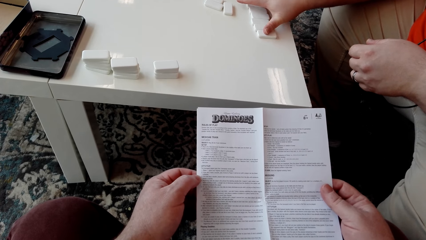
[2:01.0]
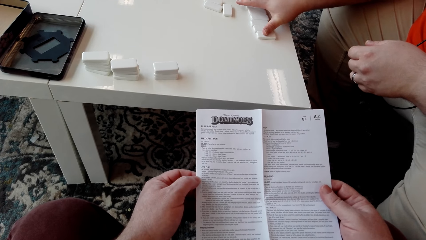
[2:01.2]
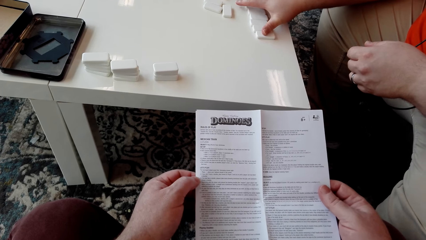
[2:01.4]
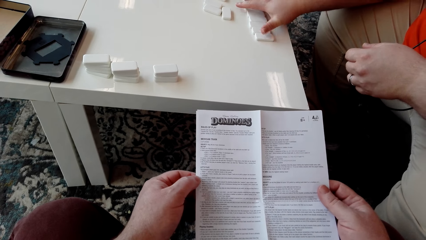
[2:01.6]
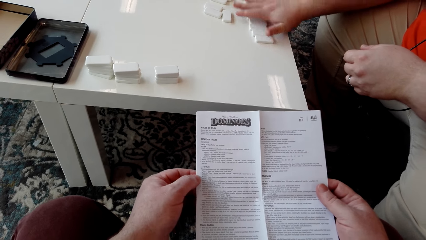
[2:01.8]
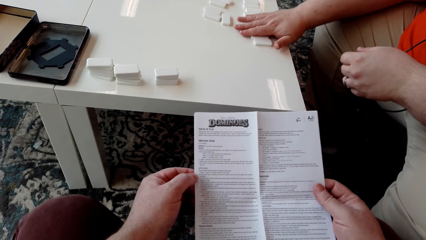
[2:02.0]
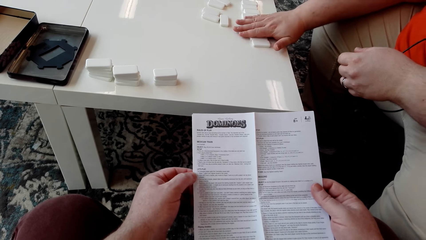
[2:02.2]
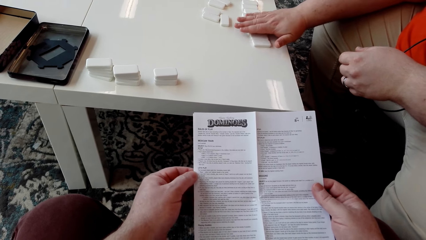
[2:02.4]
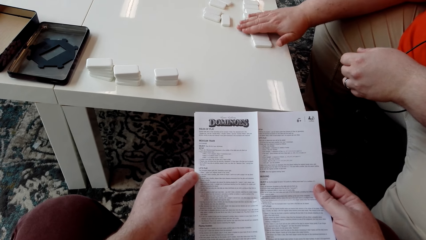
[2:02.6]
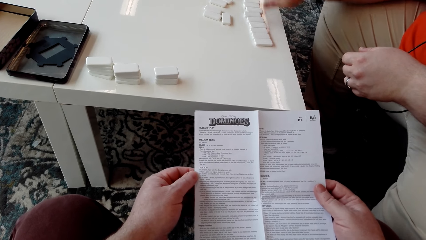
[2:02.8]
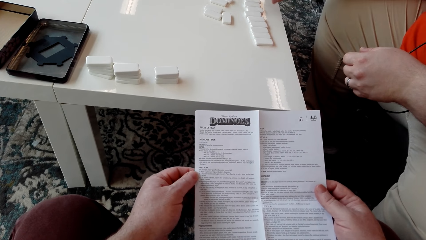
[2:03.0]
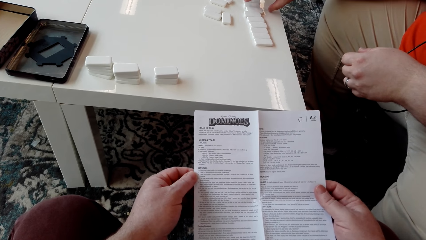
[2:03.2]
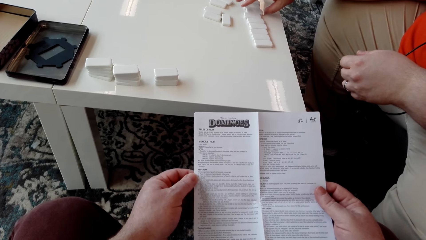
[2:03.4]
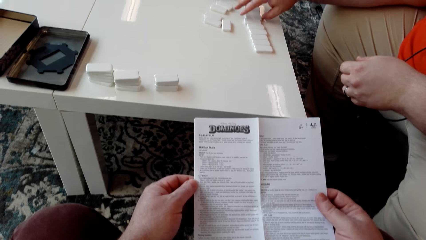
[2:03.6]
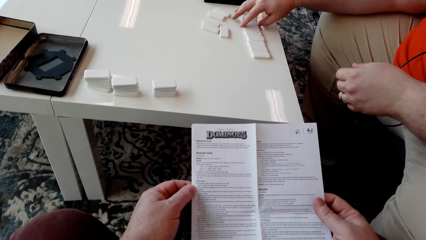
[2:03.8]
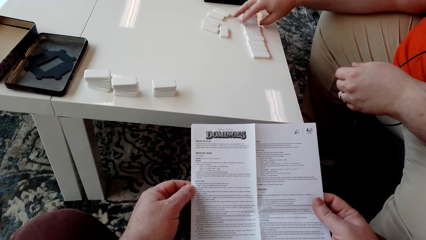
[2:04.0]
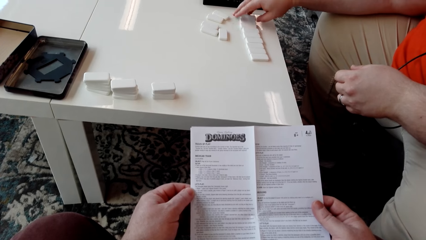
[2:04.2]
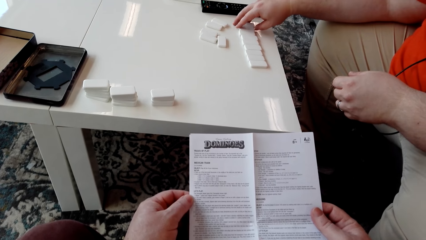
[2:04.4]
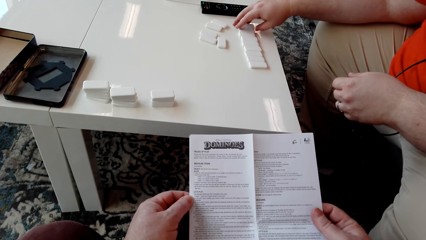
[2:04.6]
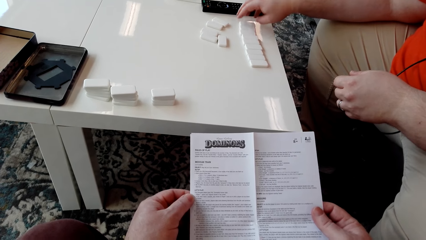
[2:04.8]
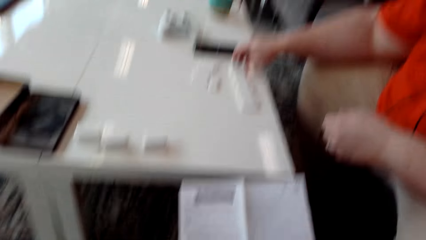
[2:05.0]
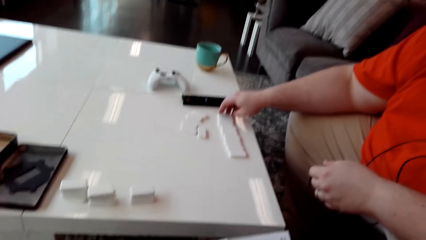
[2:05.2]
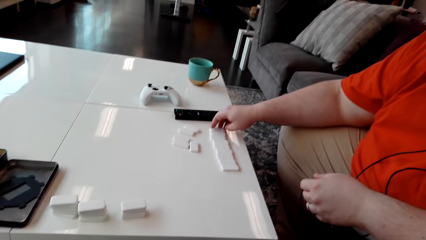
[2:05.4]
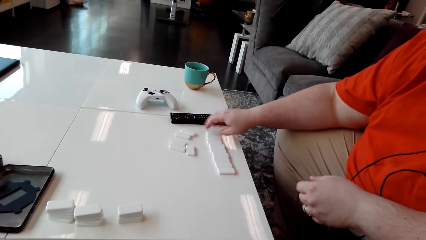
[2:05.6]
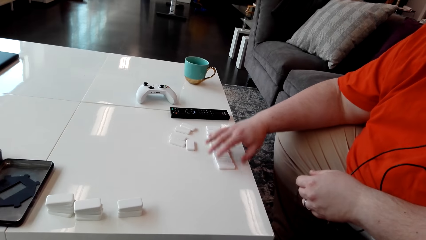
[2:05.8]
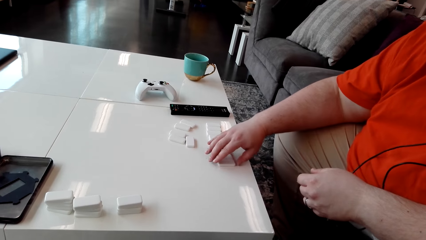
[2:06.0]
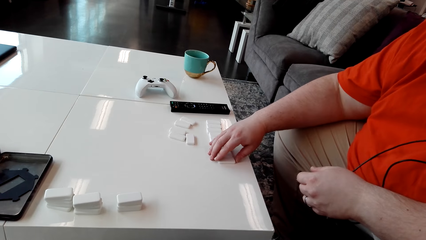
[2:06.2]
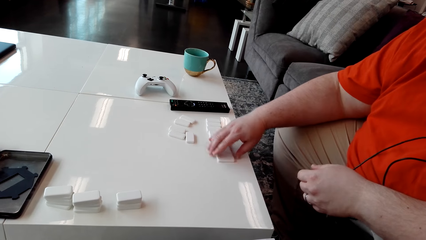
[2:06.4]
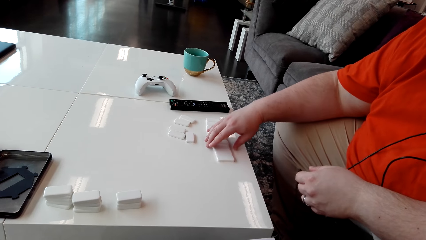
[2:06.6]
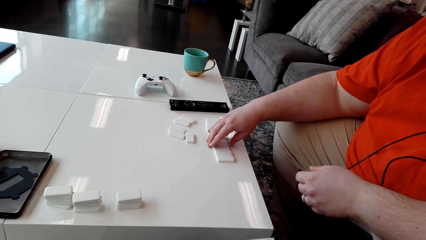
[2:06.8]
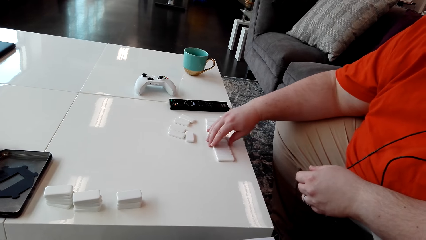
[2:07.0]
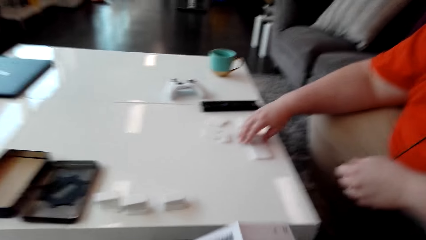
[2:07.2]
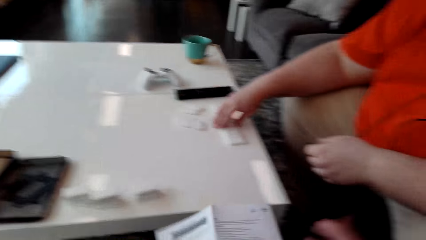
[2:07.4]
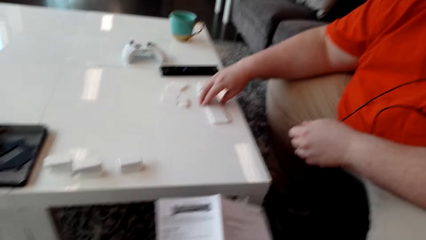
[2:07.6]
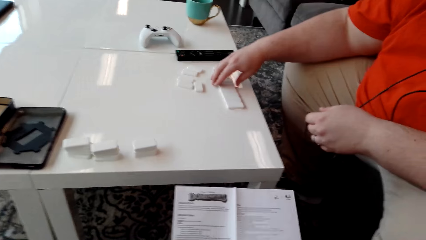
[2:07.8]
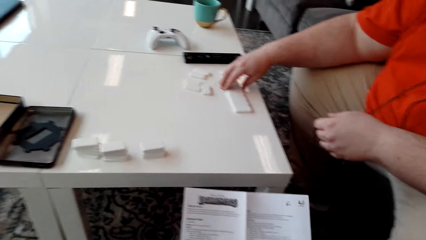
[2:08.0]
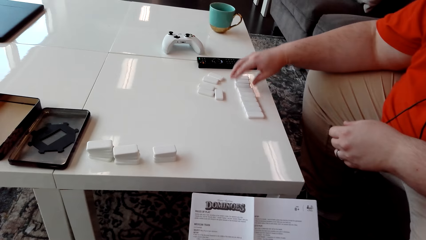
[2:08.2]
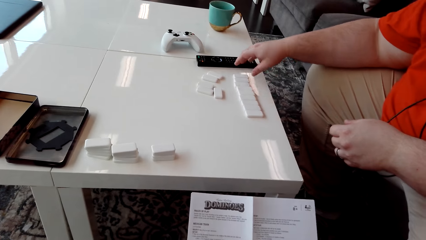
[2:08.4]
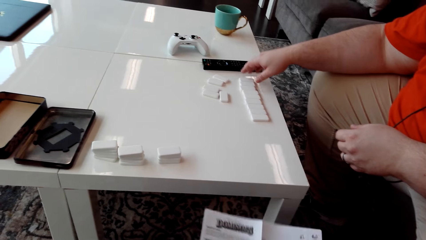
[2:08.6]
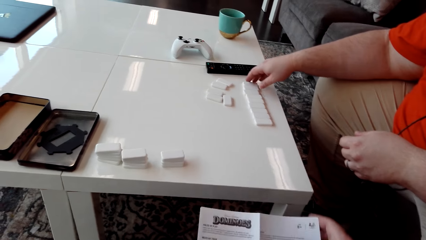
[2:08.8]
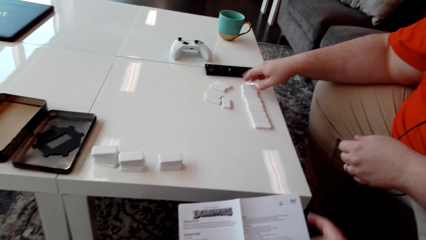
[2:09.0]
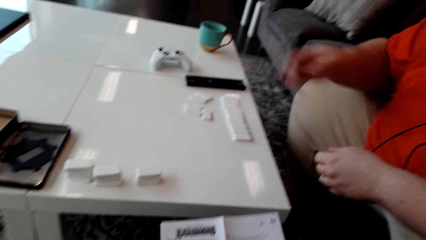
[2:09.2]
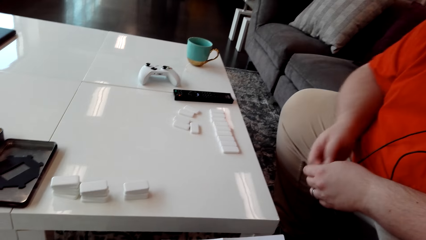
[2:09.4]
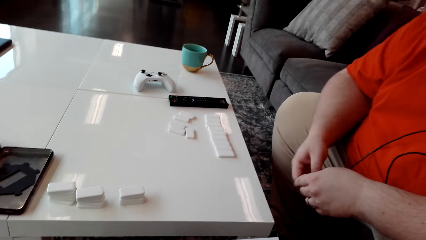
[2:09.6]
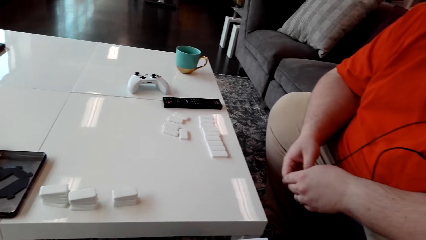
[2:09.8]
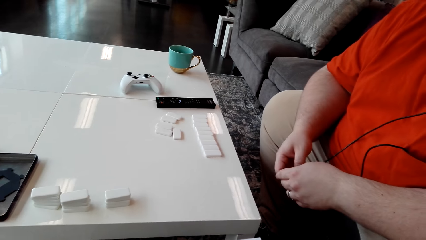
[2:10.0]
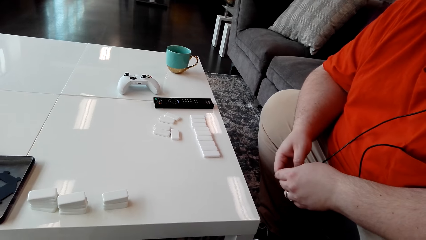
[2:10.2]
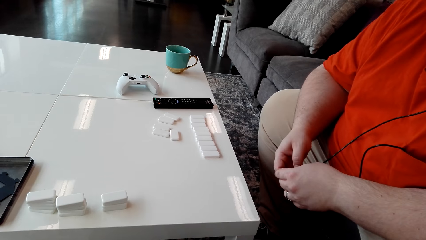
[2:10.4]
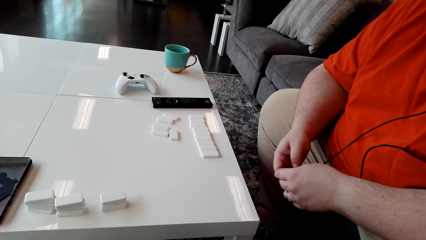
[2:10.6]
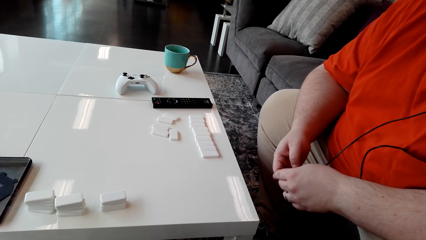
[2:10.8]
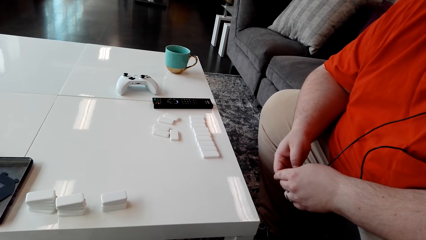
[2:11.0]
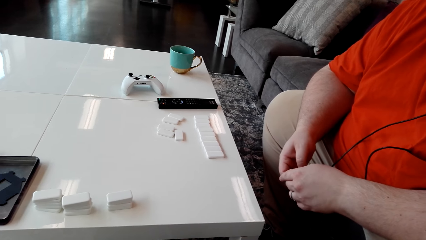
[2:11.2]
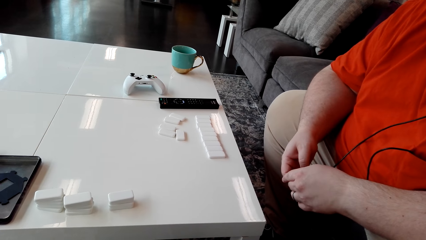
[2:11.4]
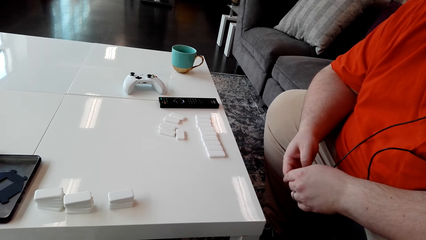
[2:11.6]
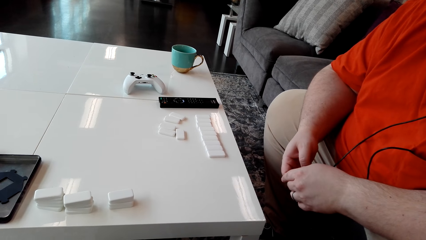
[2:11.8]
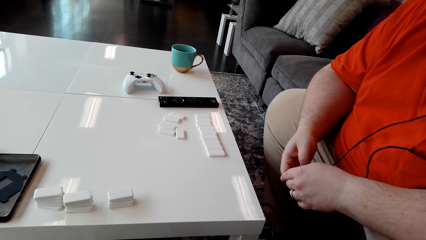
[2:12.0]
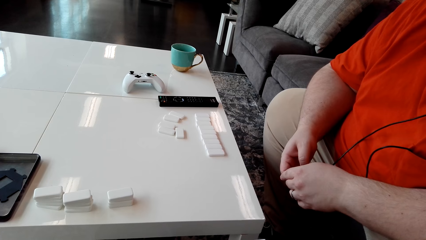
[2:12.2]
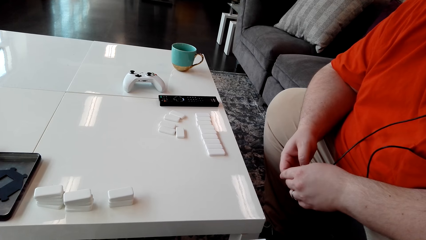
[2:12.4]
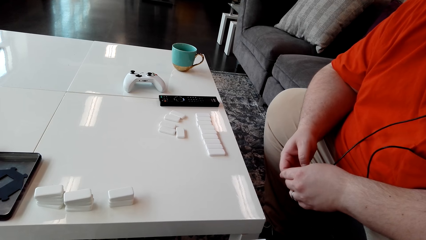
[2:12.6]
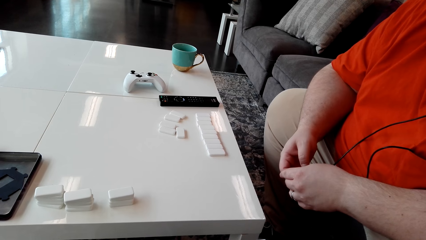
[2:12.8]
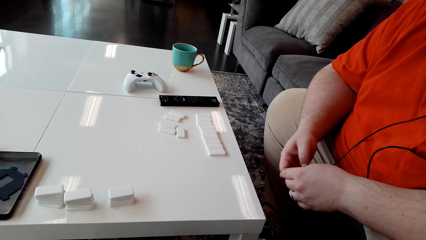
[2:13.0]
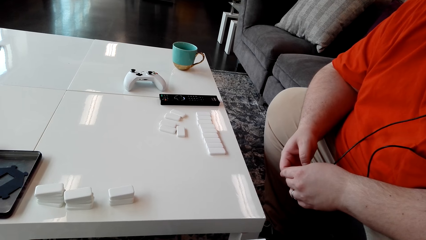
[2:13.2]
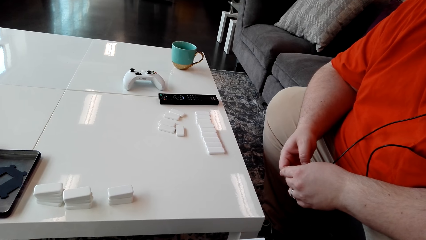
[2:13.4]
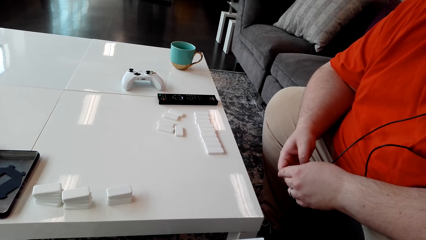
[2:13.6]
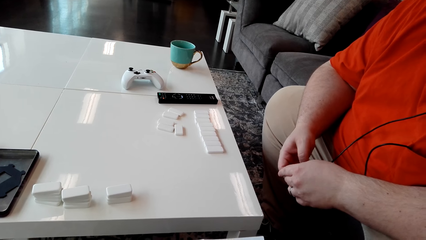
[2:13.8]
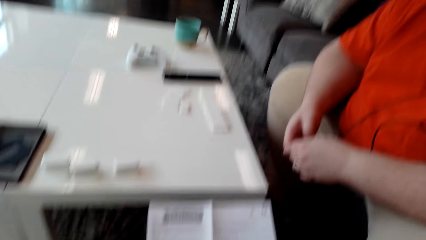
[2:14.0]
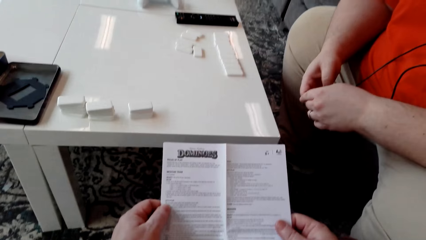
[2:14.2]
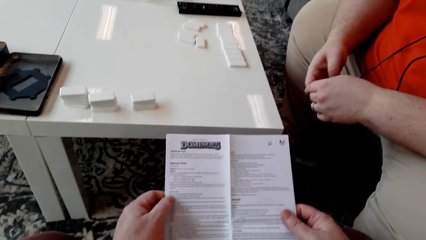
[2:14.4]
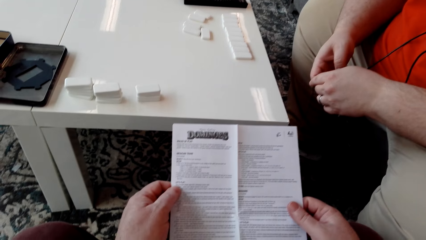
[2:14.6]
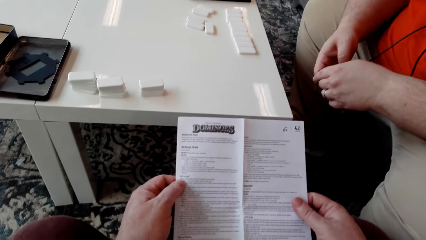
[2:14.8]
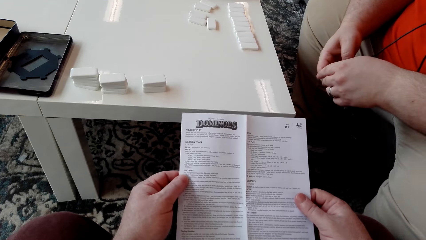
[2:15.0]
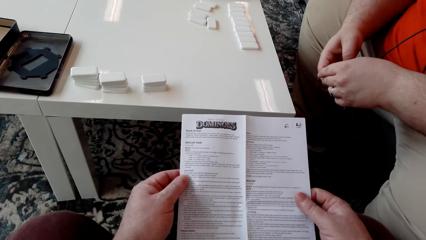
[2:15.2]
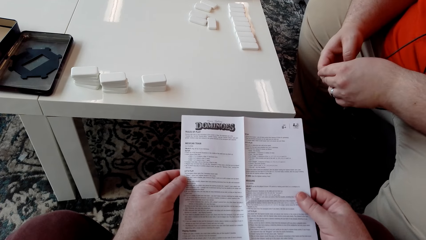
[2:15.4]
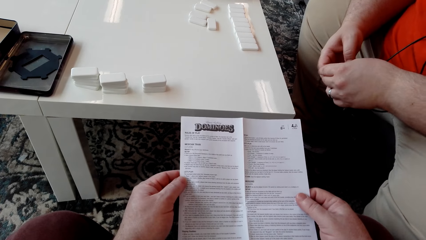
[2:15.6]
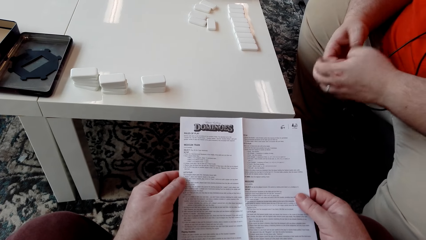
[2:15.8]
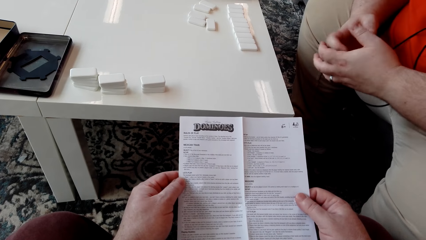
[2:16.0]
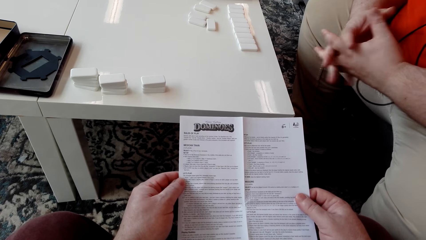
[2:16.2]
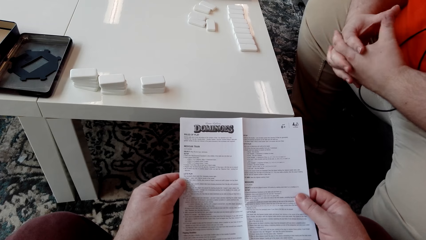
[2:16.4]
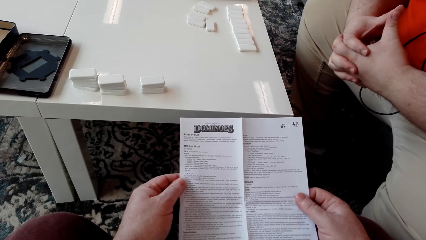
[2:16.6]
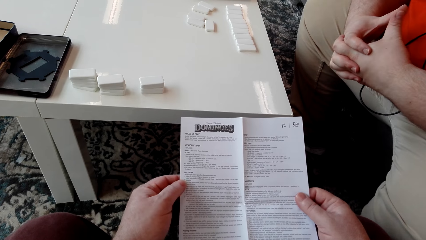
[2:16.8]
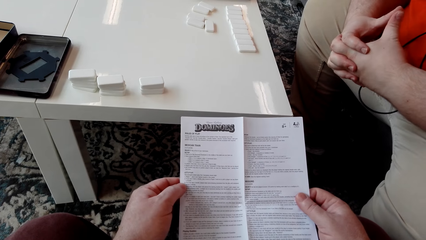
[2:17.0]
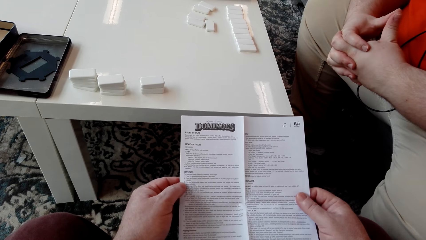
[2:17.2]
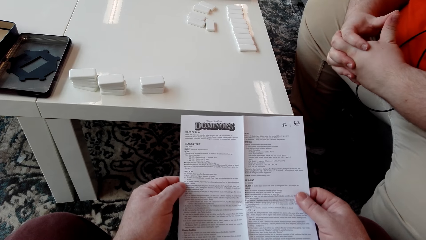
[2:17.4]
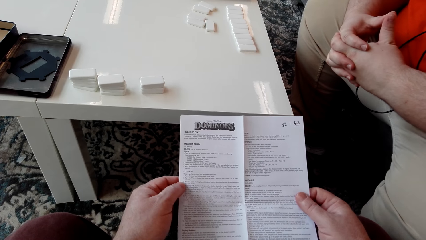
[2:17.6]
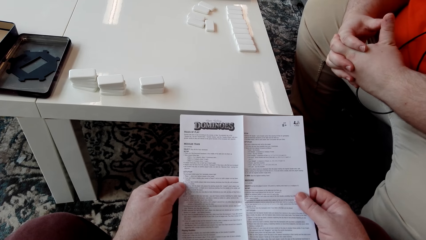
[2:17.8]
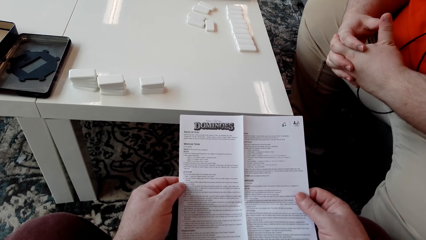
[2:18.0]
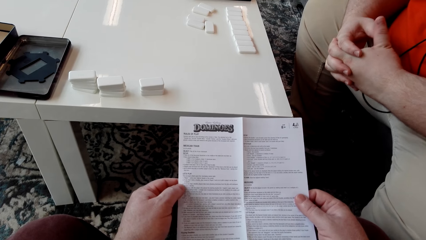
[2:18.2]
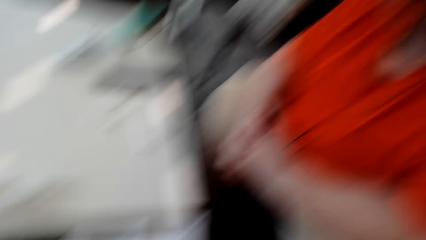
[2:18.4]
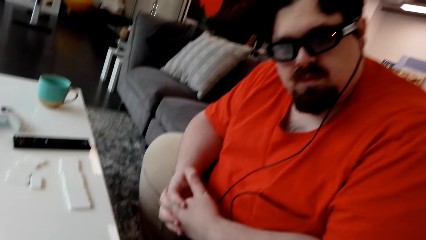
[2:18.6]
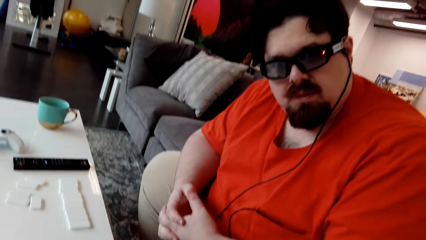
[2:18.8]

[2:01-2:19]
The camera wearer looks at the pamphlet. A man interlocks fingers.
